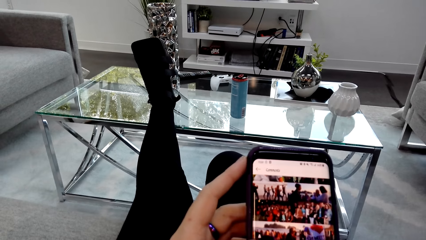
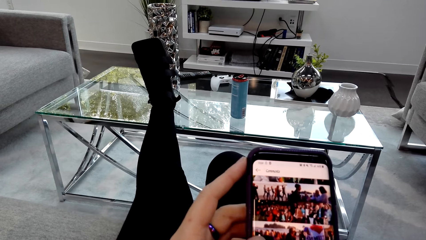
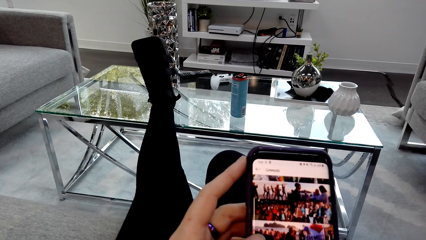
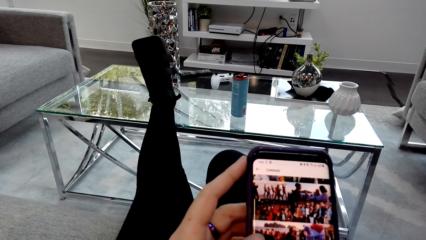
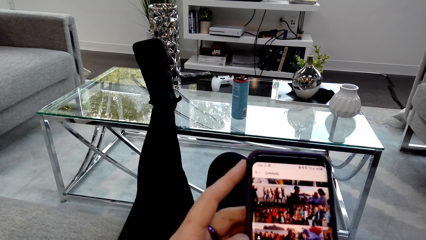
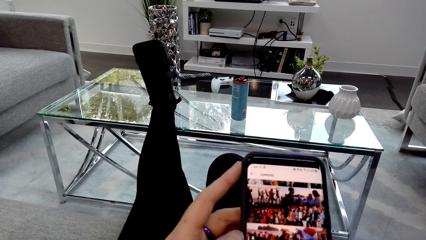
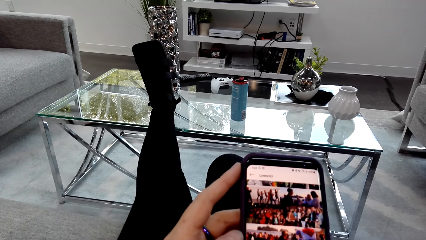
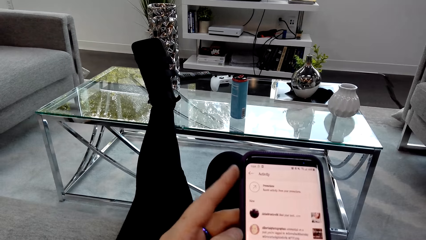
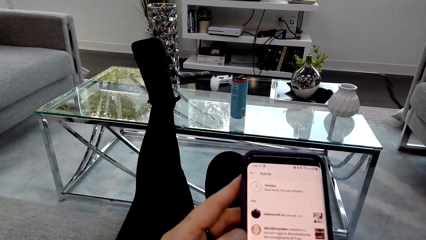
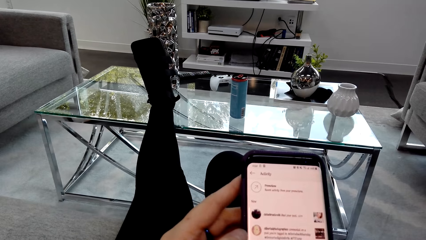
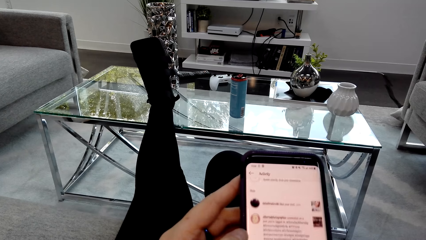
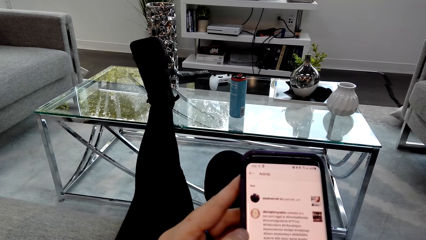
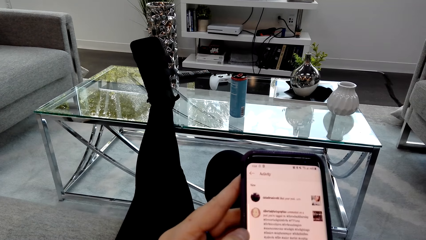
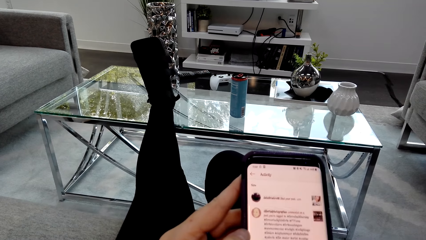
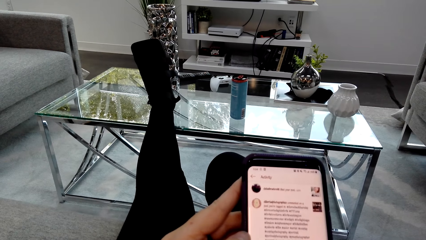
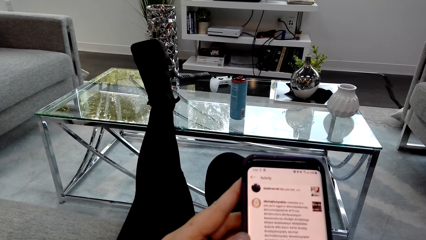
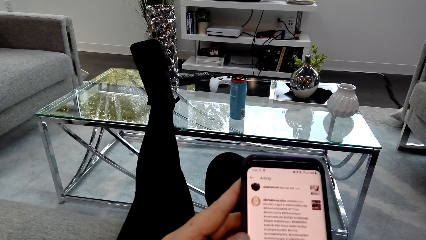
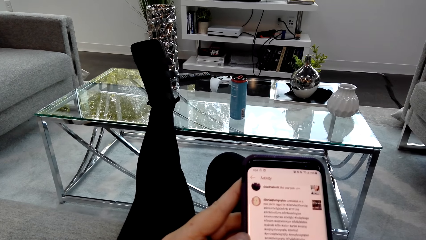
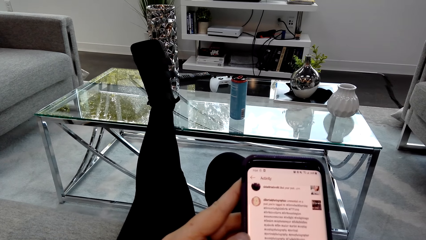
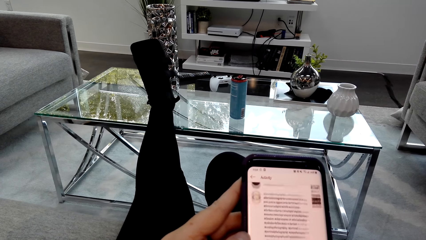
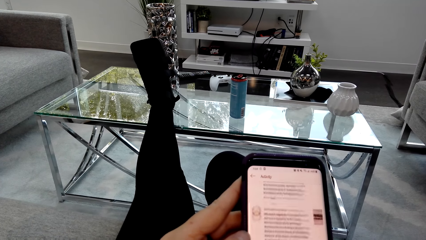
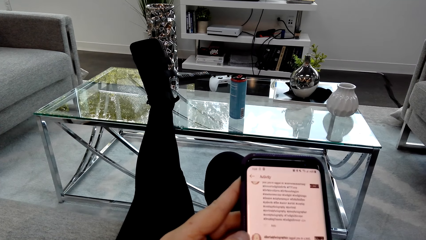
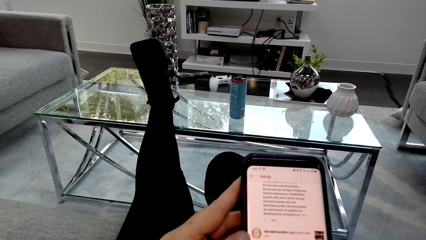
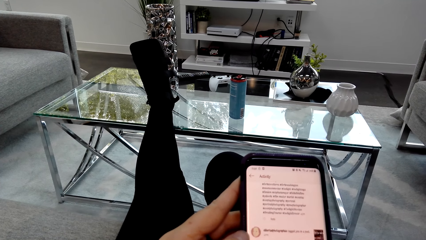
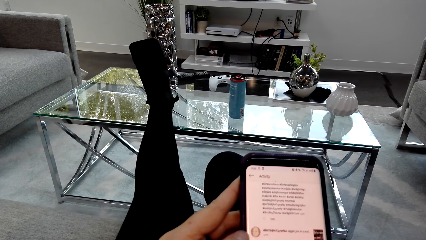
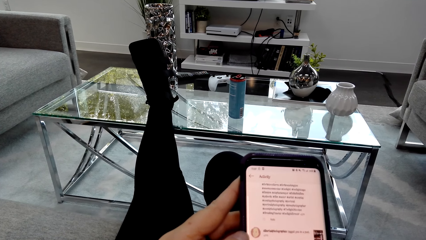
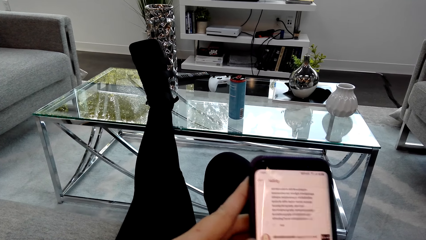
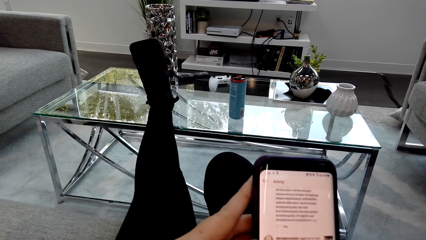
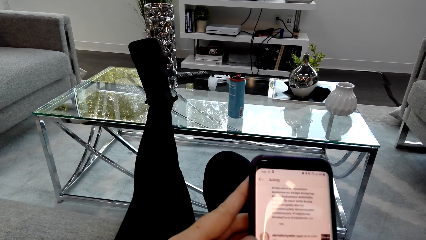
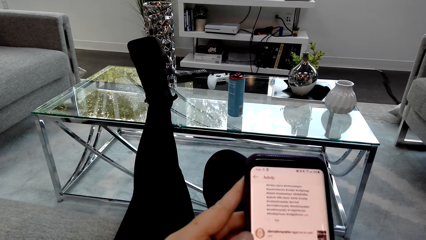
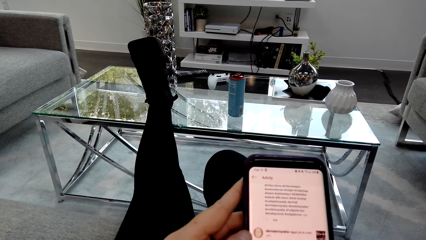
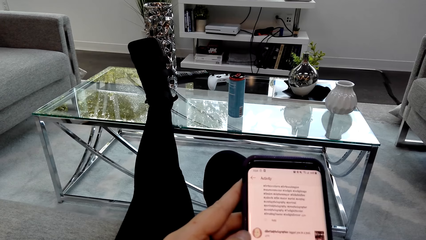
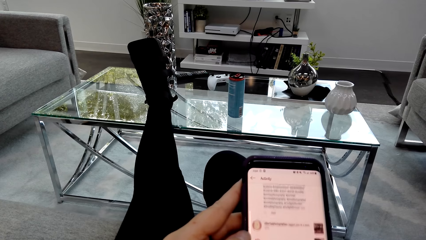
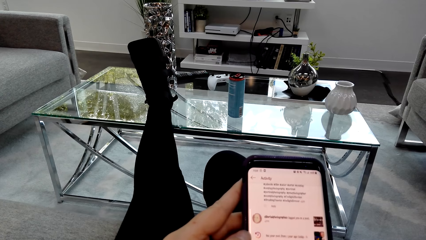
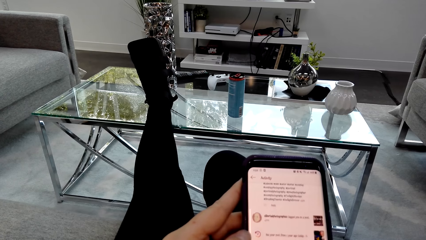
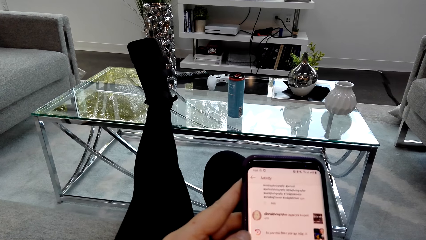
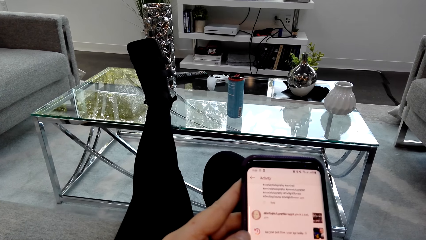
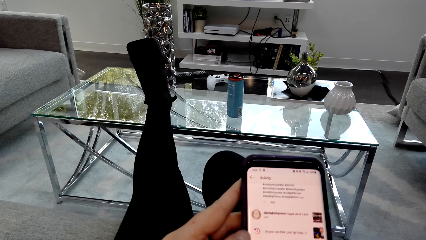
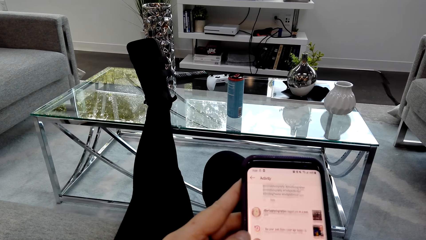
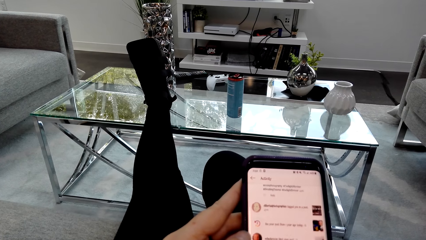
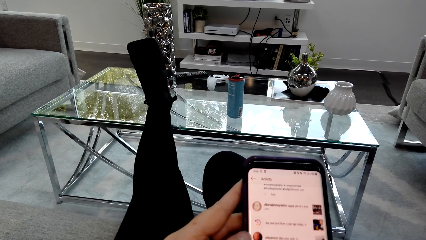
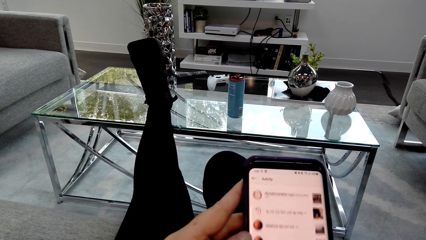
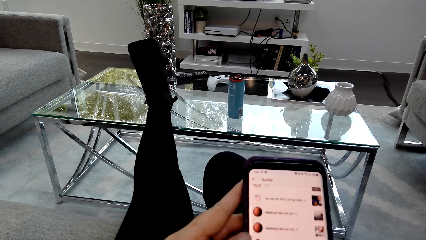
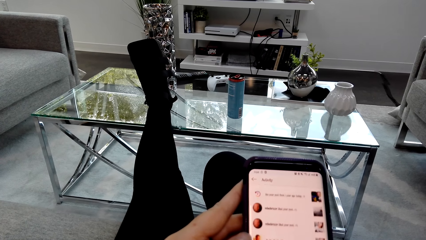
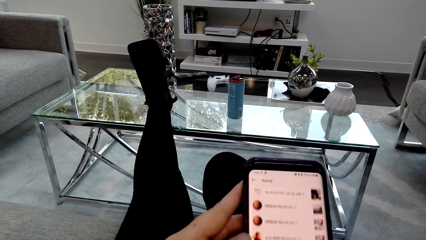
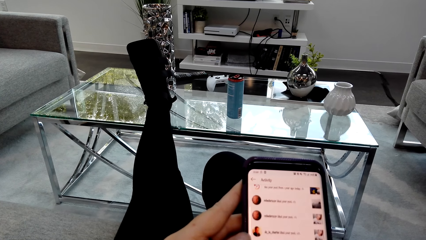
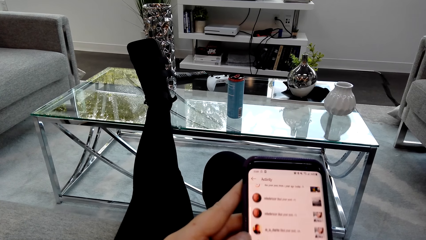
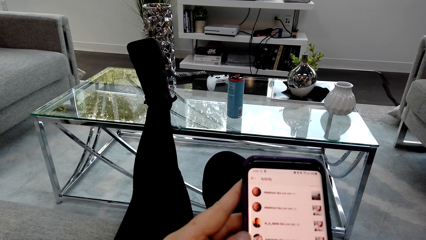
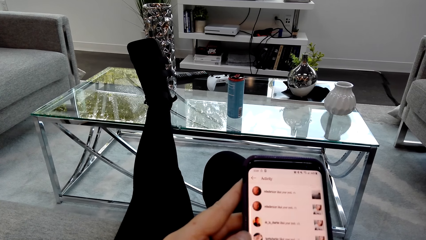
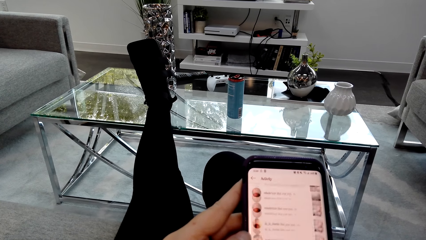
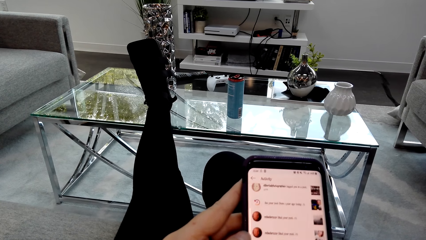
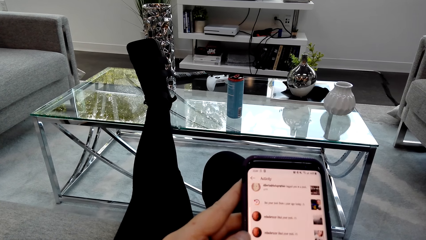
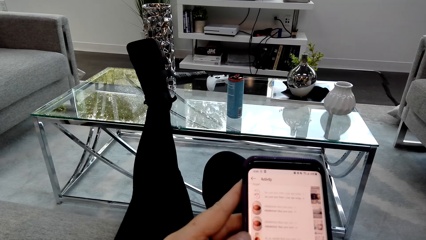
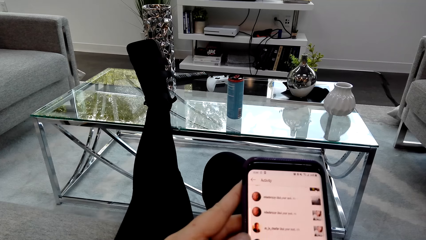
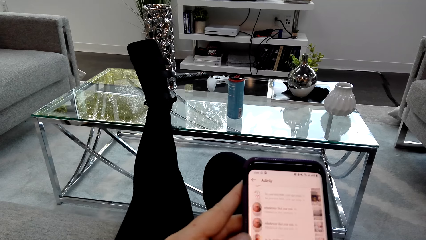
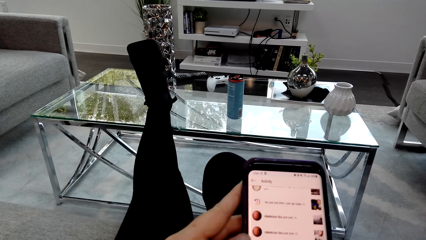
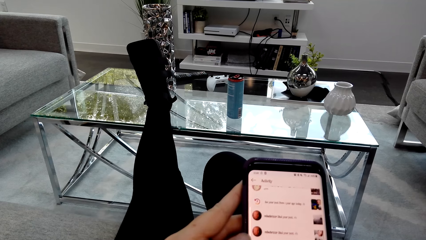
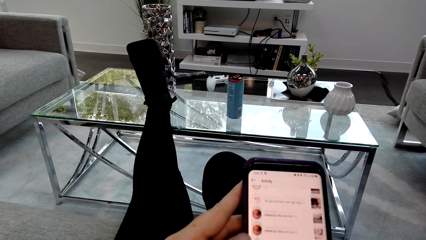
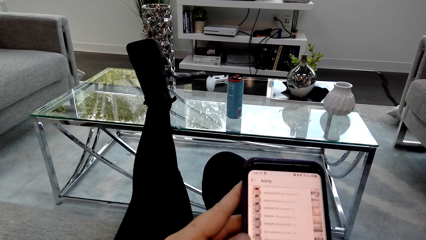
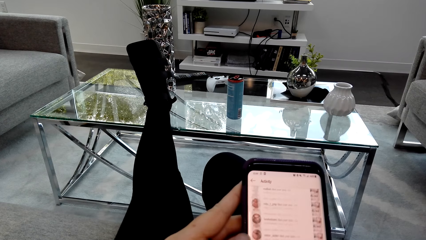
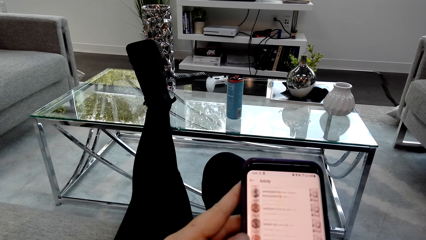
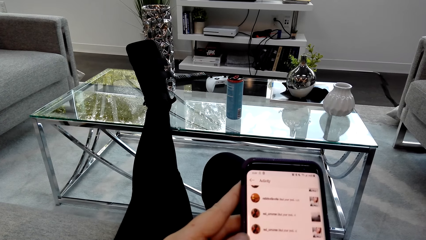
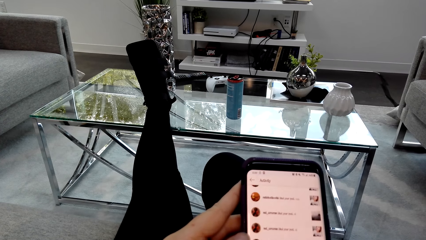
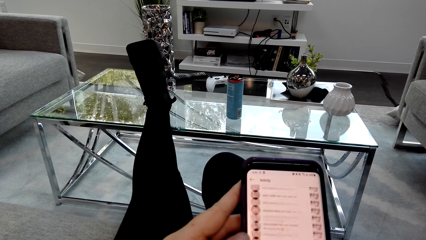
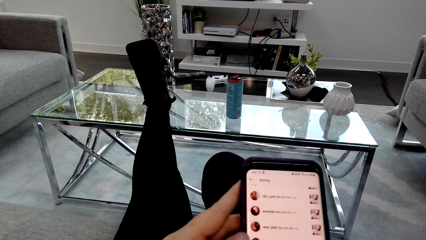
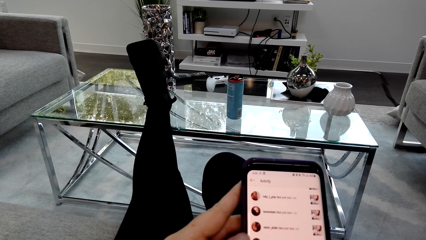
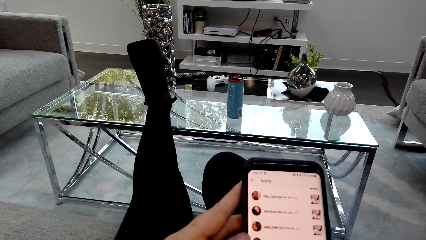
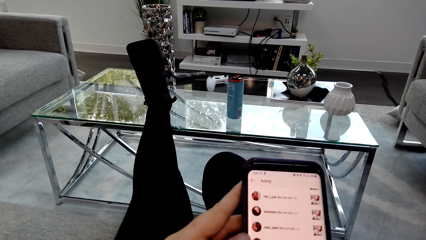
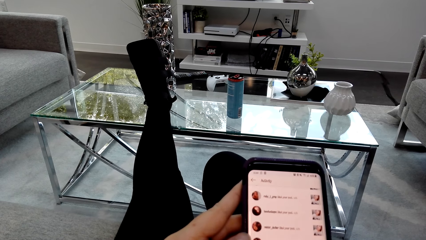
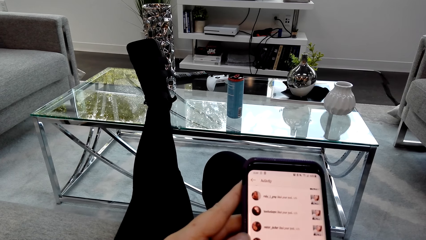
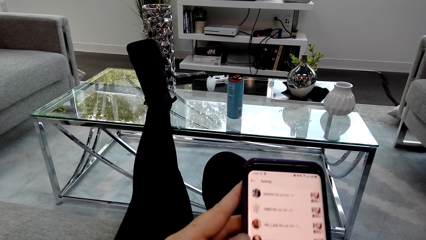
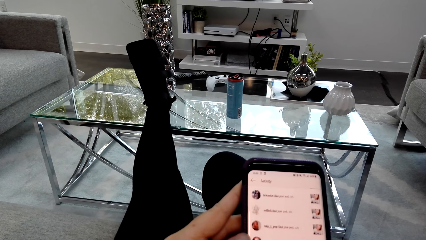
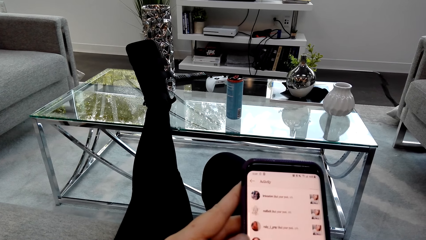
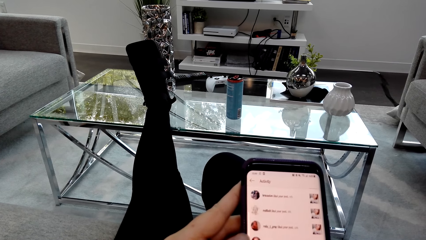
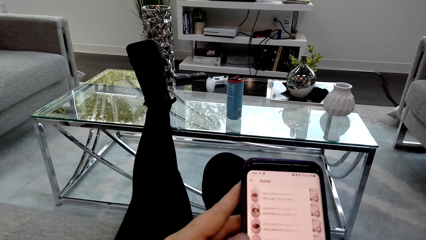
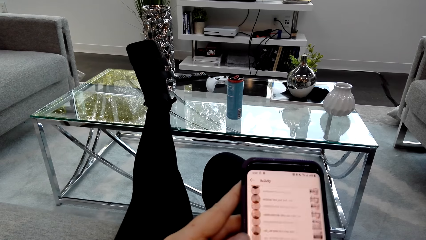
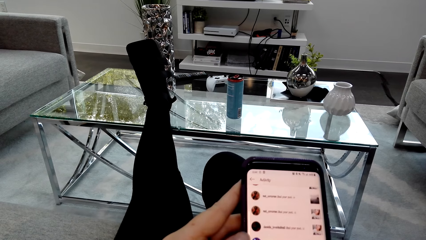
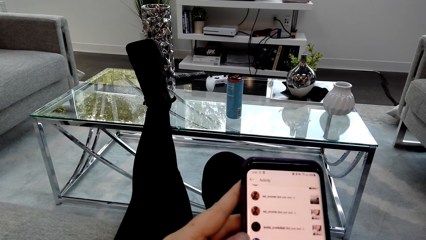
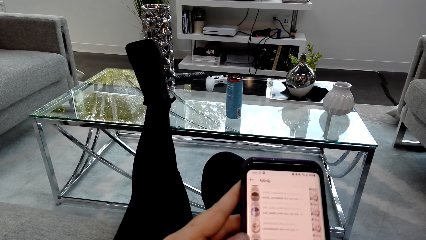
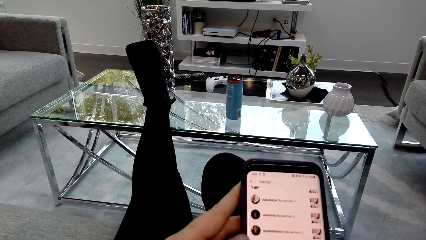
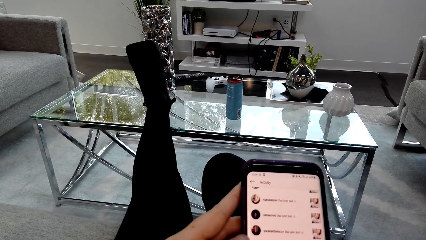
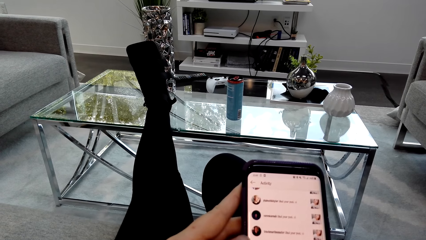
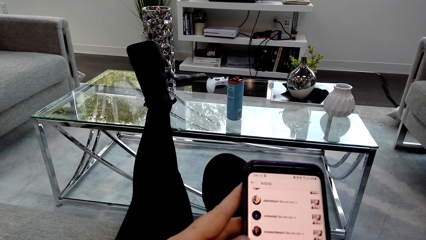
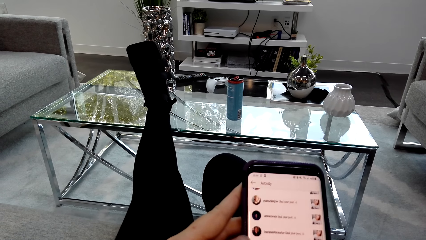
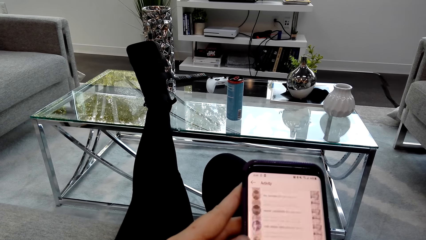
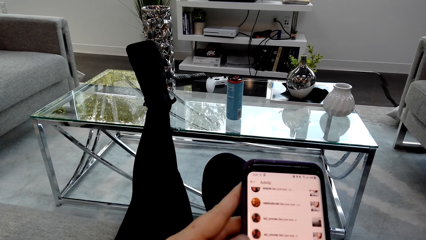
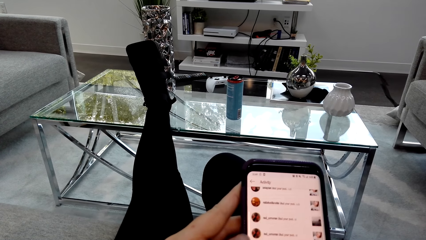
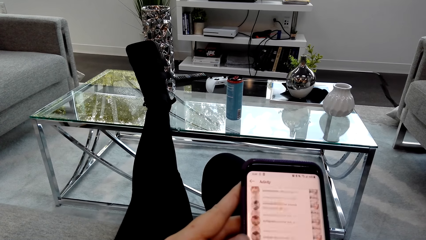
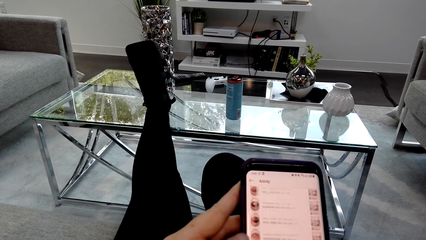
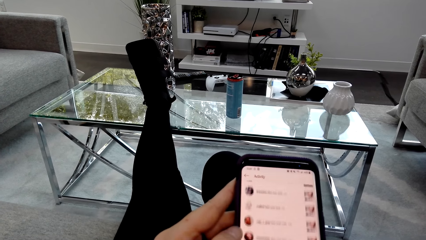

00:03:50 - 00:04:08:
The camera wearer scrolls the phone. They scroll the phone repeatedly.
